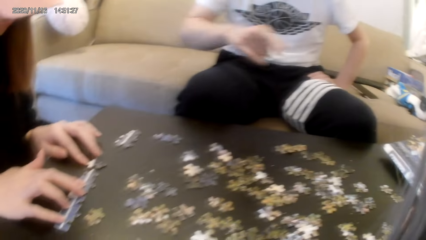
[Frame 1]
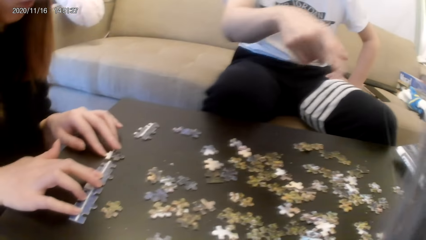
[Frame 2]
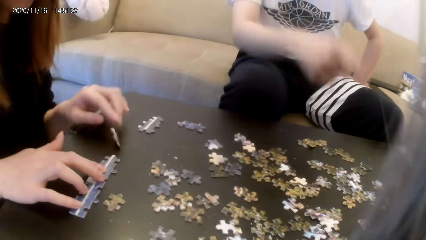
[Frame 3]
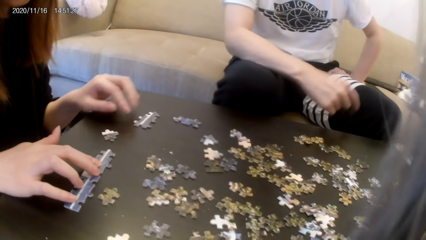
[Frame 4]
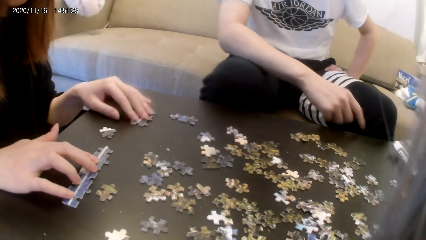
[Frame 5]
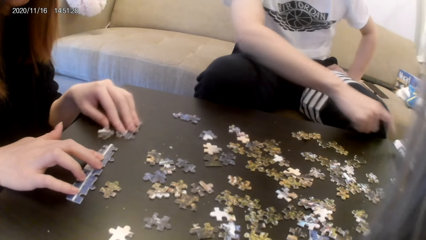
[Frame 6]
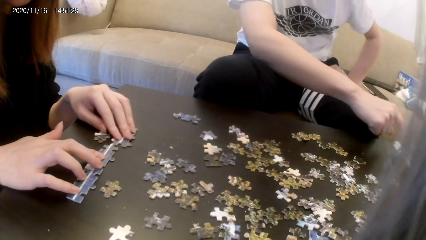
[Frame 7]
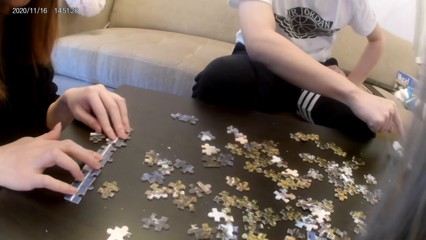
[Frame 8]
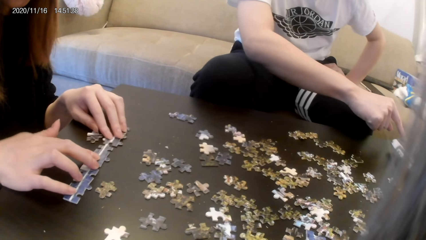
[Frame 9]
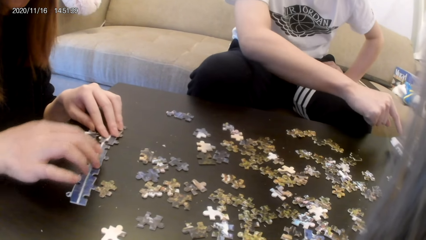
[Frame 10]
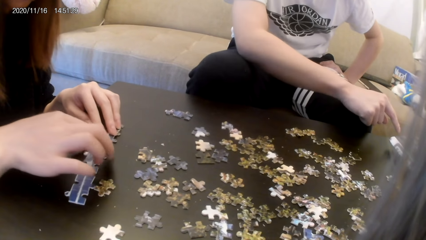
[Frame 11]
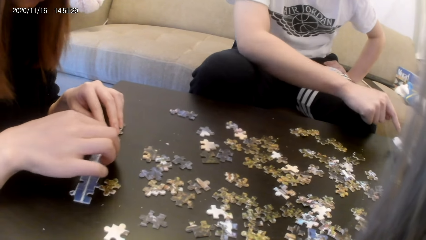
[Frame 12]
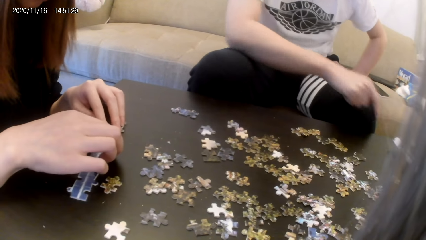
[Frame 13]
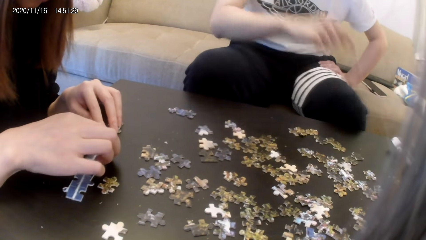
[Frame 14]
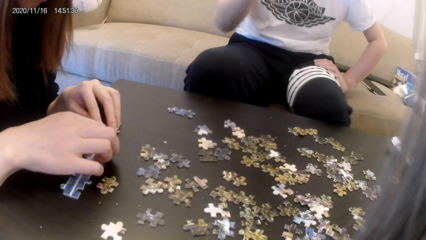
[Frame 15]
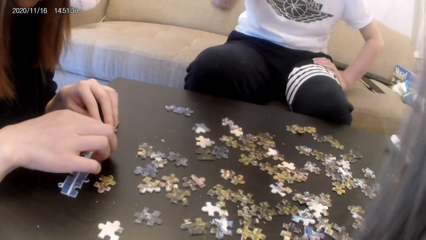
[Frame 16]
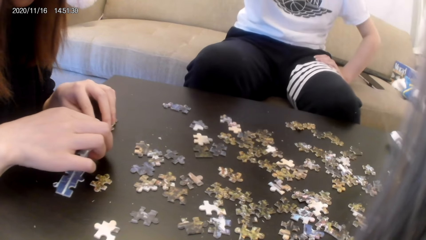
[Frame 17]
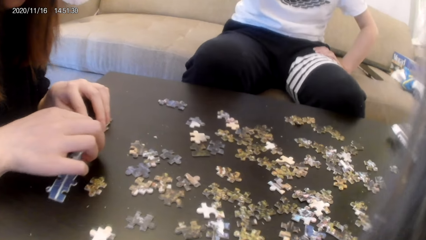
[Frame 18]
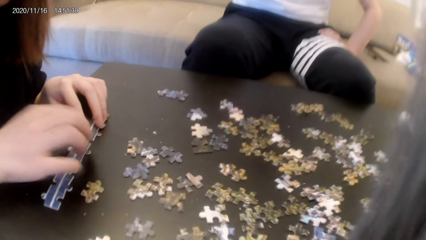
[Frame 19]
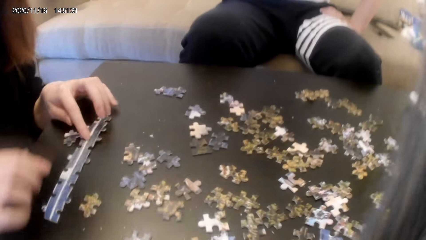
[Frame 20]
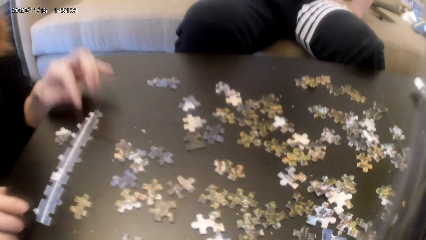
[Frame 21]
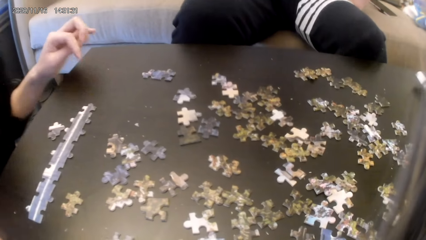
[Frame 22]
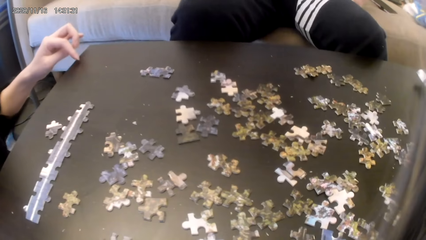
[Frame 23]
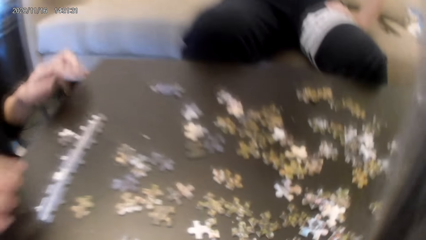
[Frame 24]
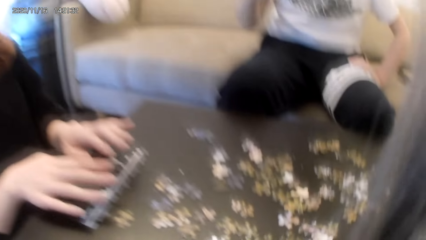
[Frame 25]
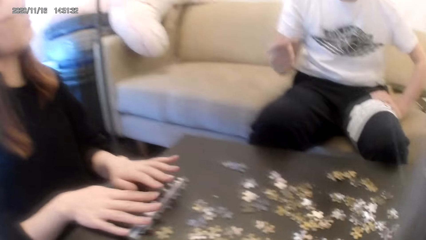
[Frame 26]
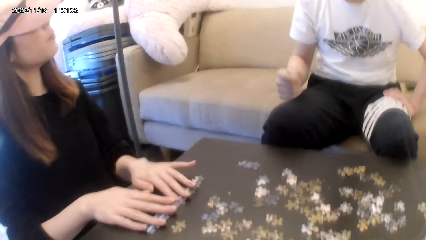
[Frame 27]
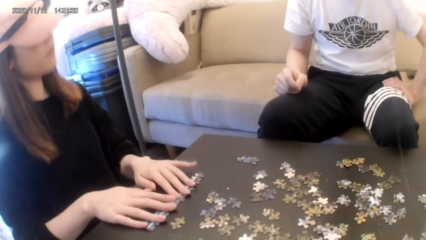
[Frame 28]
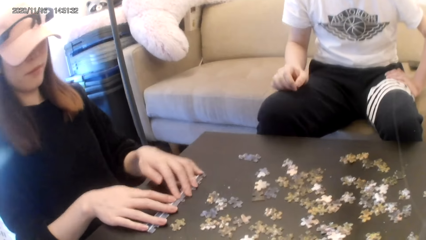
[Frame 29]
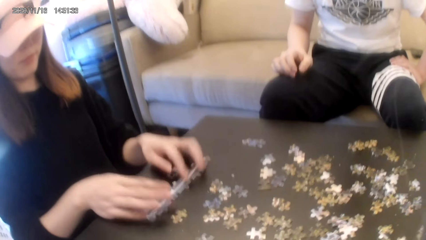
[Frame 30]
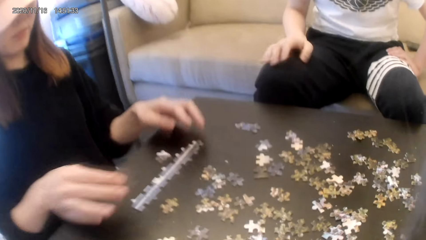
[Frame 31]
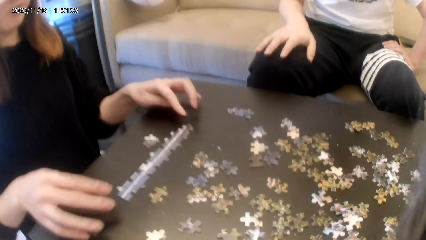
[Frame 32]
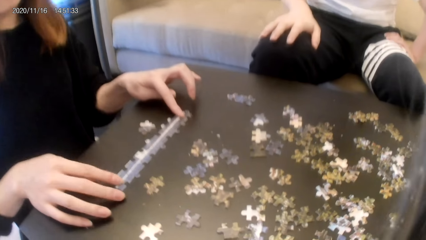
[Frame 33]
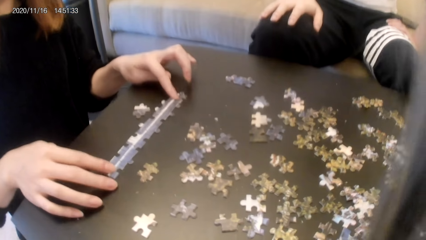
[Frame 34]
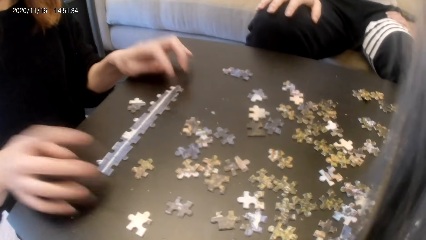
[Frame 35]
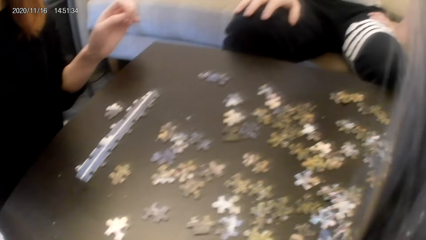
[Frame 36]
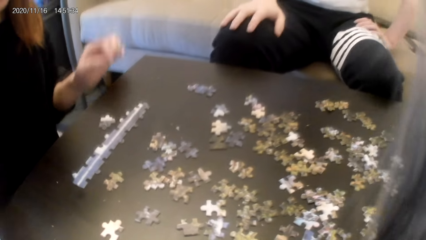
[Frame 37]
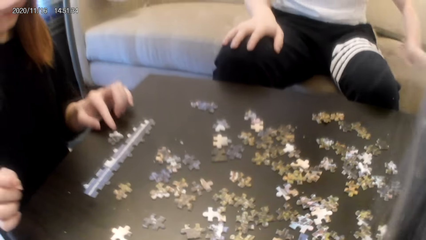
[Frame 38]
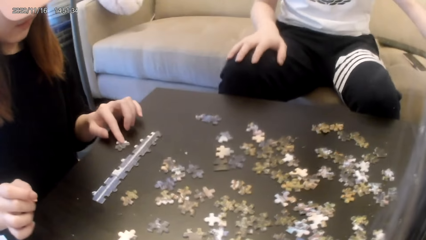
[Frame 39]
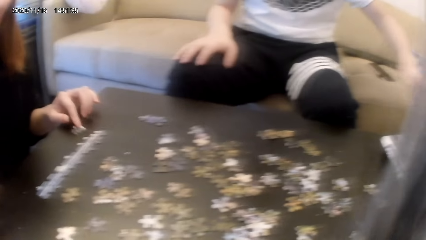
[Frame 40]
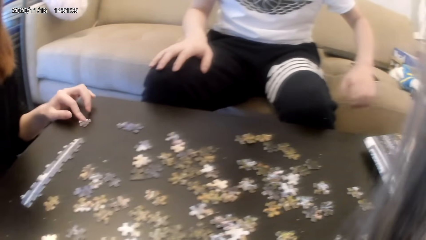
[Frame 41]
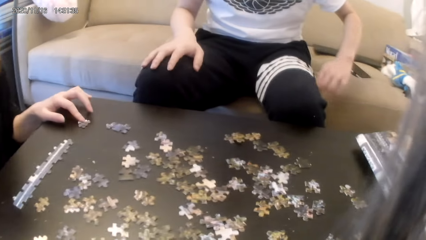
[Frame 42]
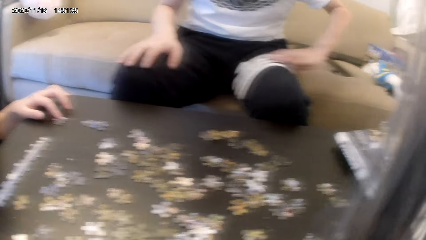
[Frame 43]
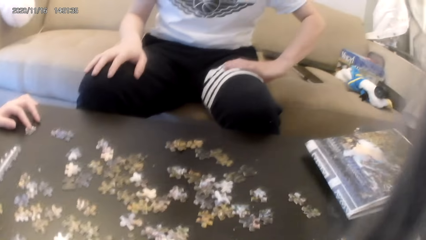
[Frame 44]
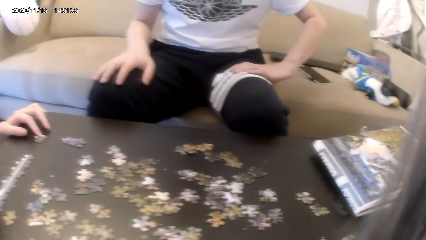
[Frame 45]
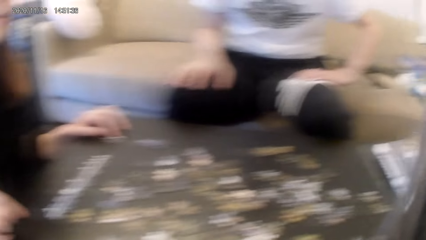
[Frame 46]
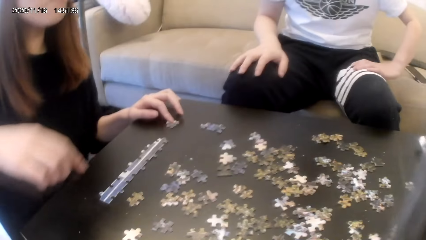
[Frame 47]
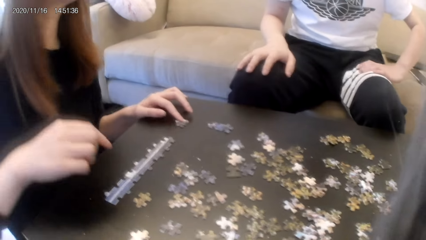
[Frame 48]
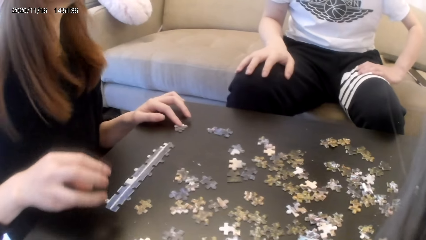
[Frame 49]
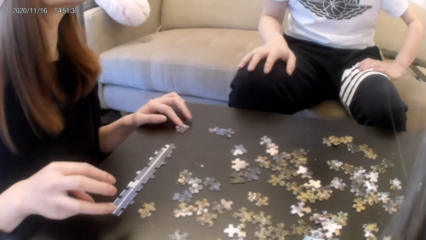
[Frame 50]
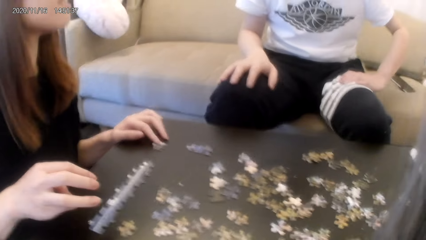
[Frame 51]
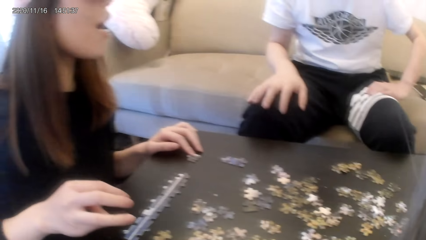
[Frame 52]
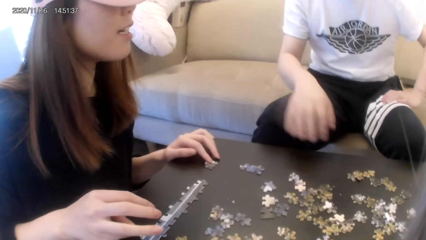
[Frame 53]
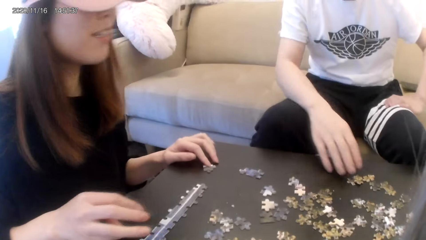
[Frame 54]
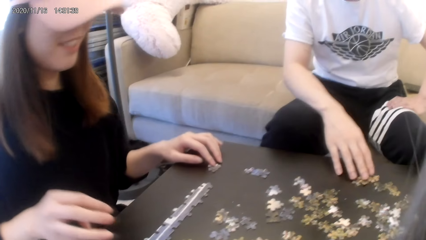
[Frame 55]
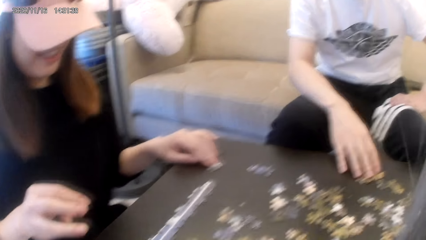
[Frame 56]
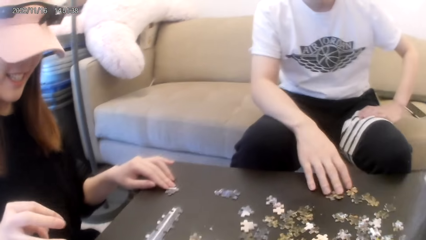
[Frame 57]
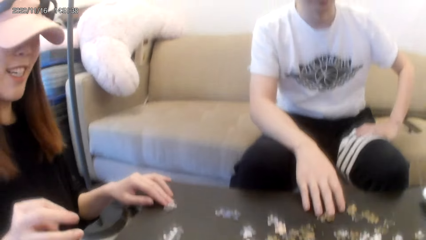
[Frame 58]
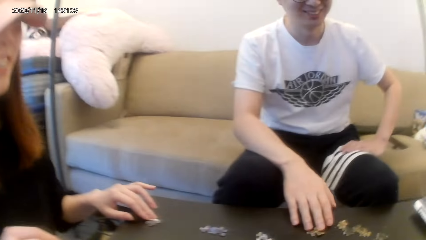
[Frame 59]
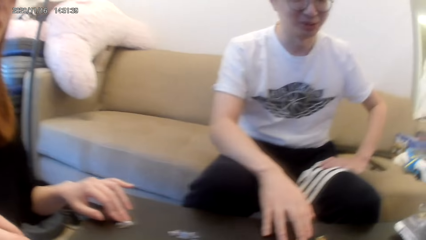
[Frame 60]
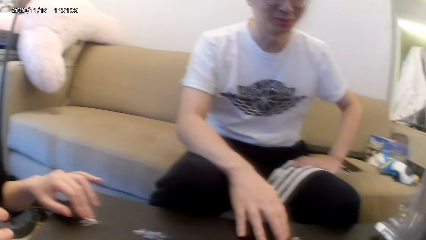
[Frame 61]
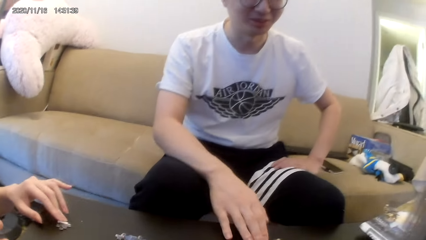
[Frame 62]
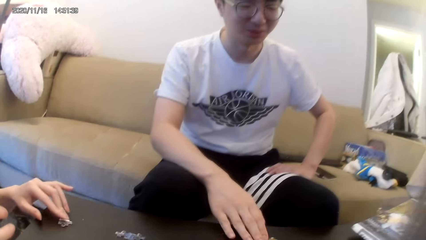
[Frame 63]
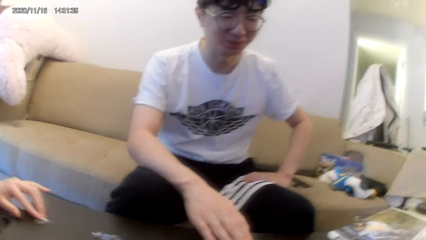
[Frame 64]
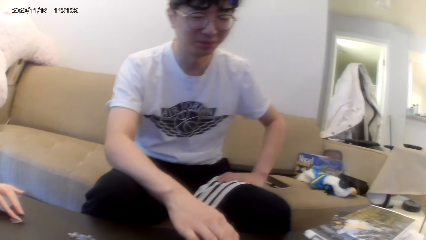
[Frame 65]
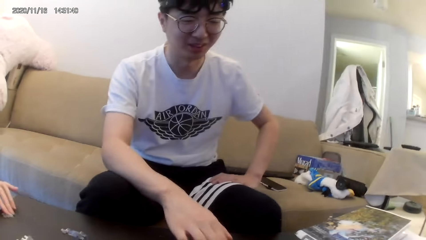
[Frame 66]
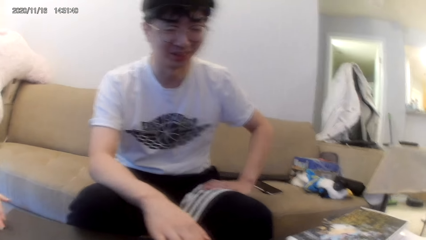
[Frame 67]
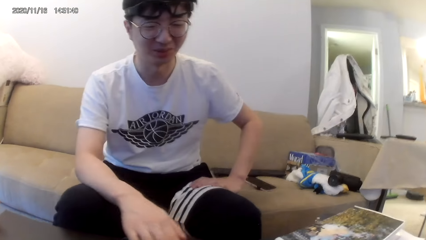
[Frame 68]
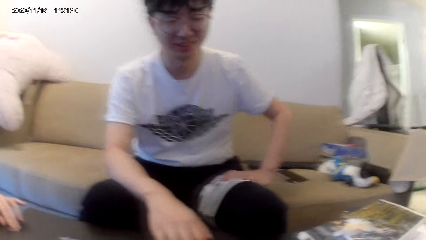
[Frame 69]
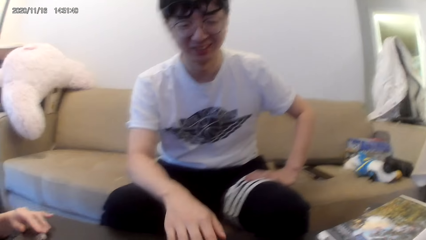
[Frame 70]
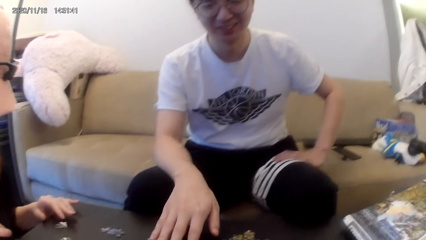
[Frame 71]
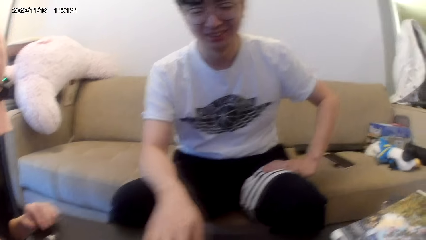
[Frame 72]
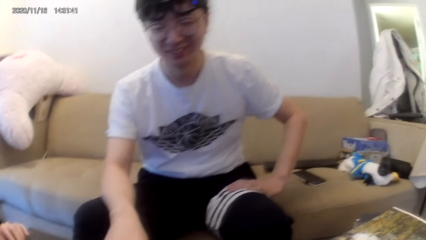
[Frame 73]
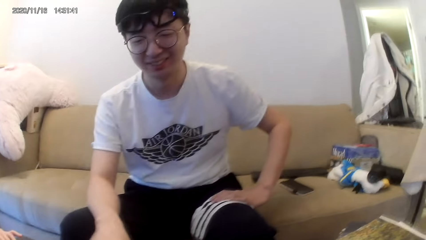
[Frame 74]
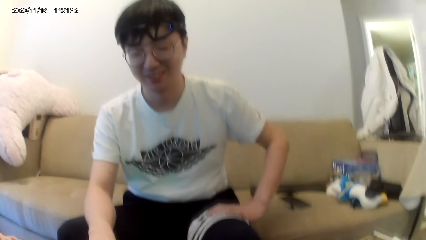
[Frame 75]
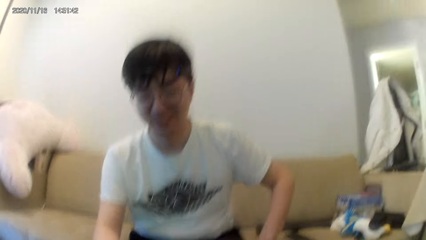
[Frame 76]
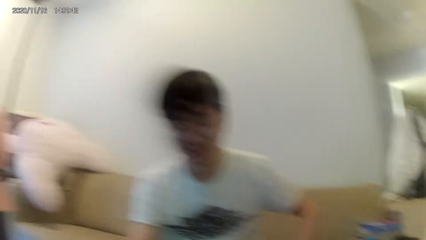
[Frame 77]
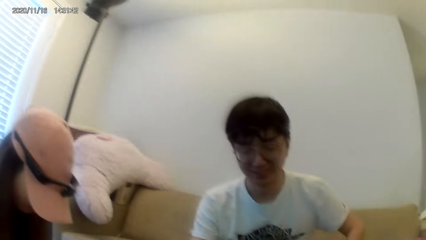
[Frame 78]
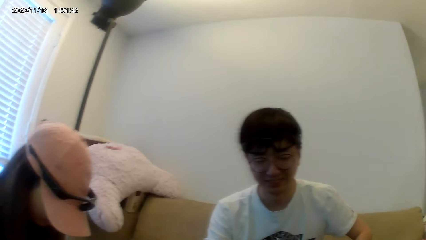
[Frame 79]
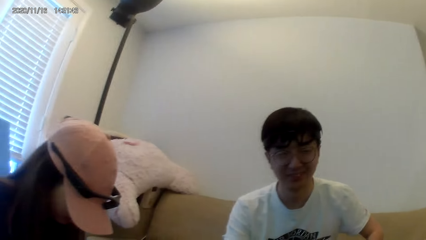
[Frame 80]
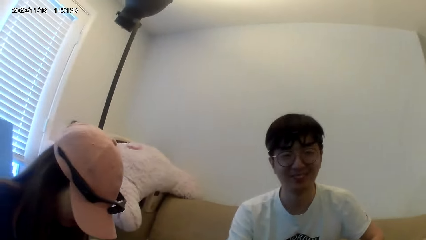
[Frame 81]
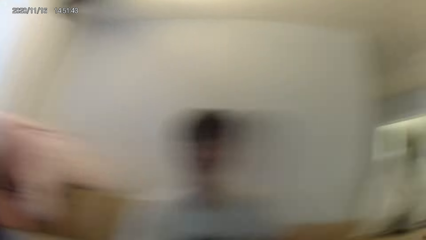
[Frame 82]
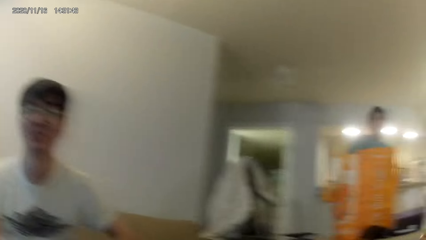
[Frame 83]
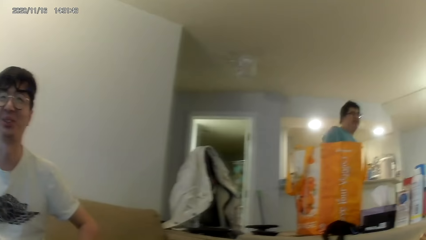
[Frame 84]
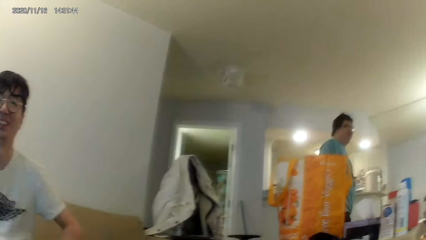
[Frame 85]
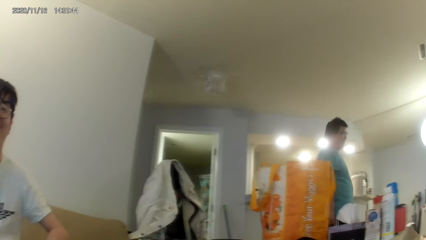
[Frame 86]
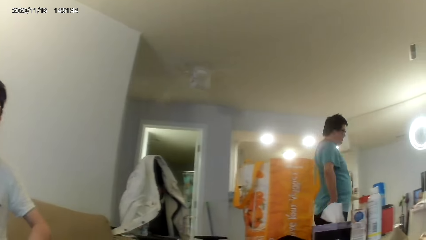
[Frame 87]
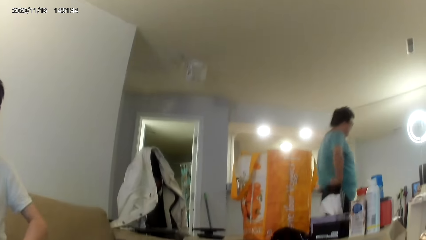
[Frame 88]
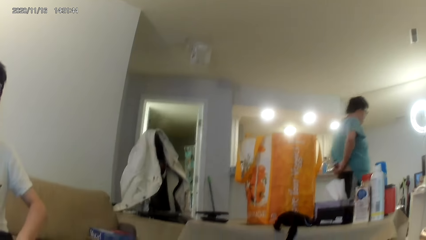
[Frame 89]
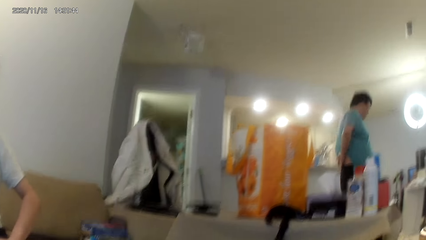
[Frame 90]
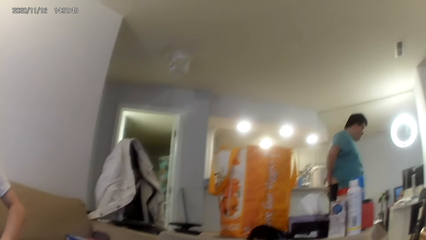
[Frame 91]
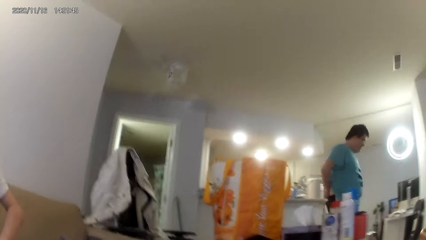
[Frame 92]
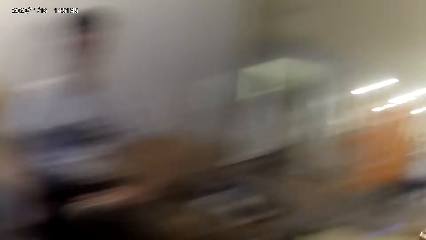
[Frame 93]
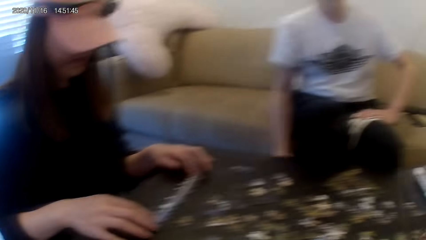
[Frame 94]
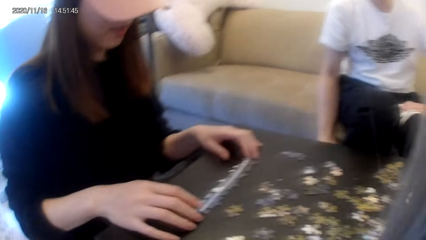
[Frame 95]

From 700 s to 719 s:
A person points at the table. The person lifts a hand. Another person joins puzzles. The first person searches for puzzles. A third person moves around.
